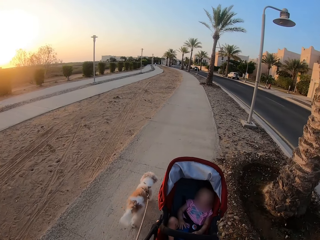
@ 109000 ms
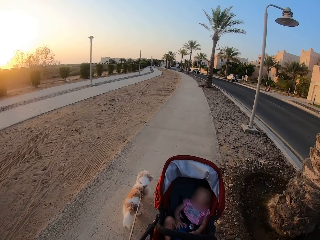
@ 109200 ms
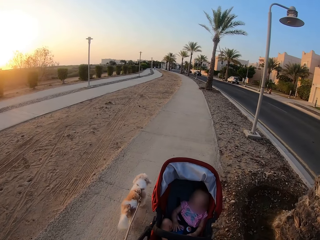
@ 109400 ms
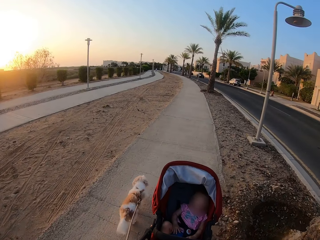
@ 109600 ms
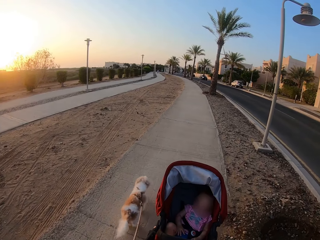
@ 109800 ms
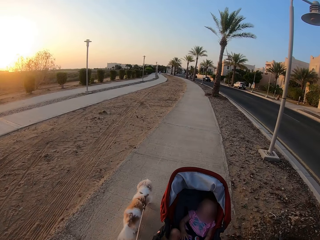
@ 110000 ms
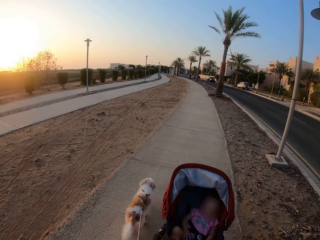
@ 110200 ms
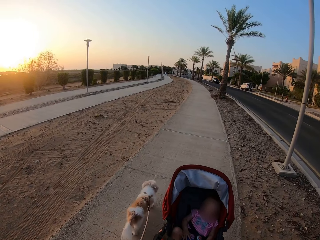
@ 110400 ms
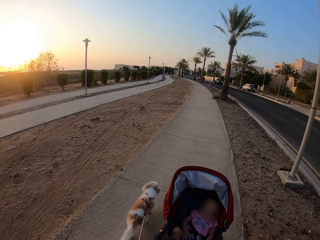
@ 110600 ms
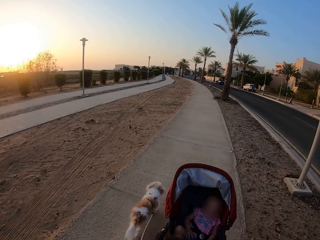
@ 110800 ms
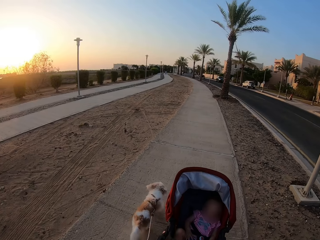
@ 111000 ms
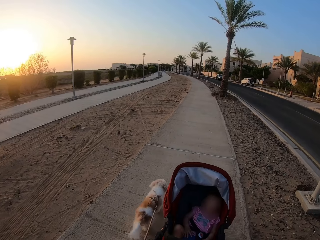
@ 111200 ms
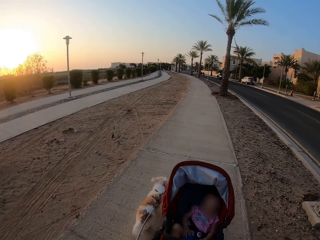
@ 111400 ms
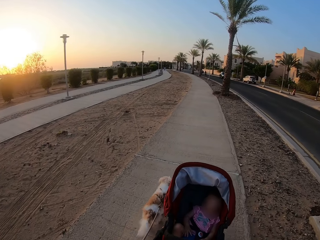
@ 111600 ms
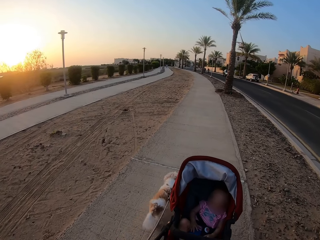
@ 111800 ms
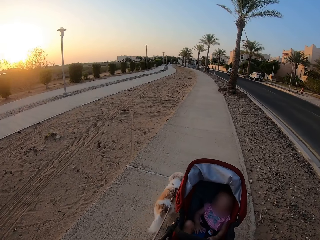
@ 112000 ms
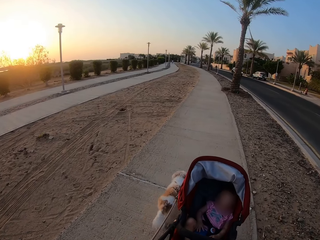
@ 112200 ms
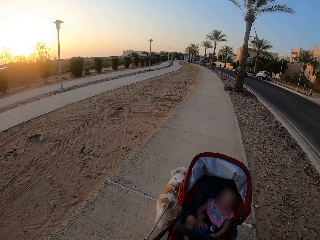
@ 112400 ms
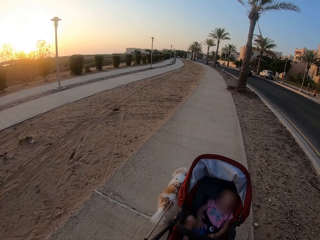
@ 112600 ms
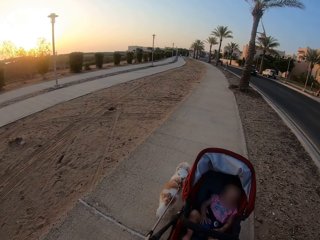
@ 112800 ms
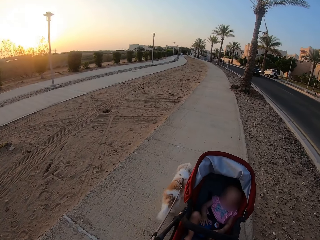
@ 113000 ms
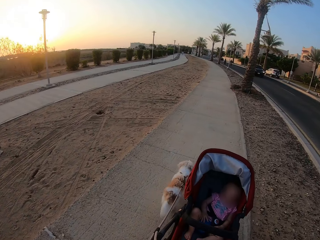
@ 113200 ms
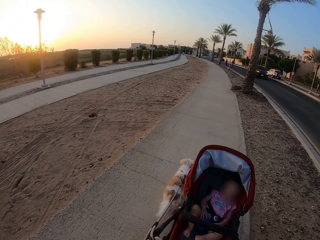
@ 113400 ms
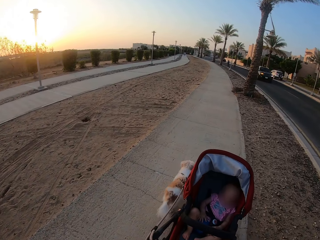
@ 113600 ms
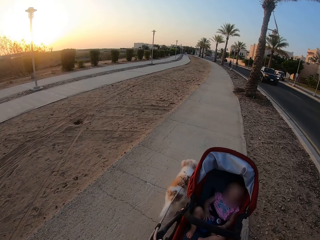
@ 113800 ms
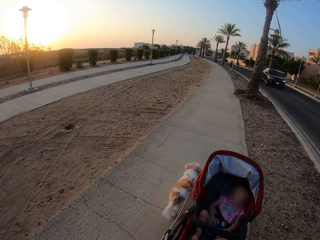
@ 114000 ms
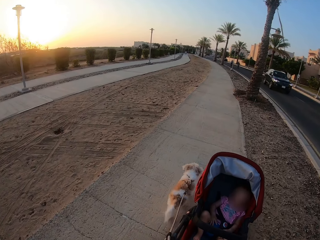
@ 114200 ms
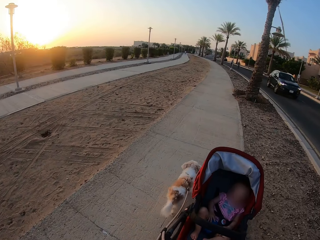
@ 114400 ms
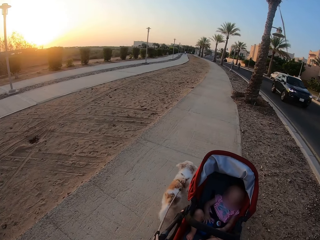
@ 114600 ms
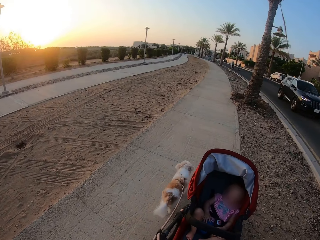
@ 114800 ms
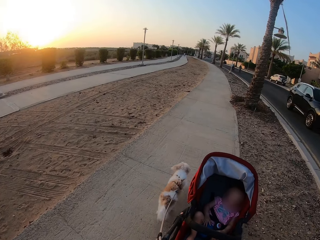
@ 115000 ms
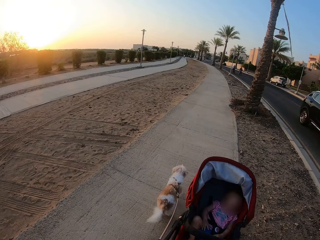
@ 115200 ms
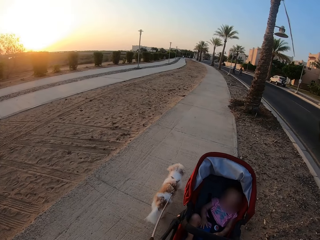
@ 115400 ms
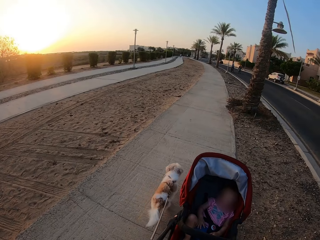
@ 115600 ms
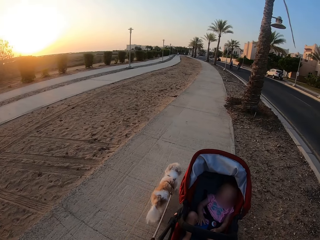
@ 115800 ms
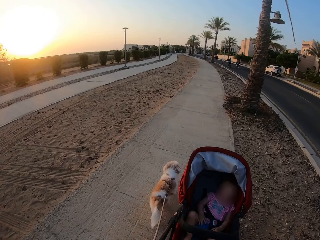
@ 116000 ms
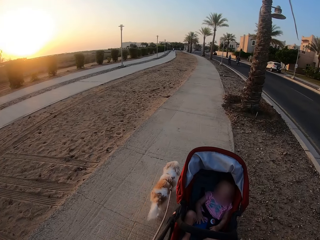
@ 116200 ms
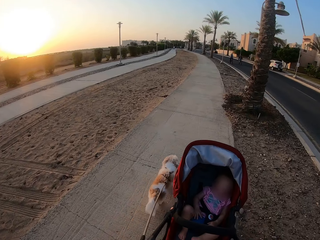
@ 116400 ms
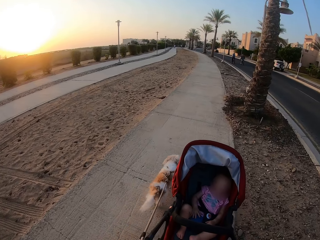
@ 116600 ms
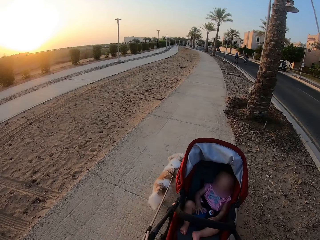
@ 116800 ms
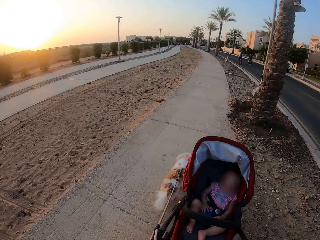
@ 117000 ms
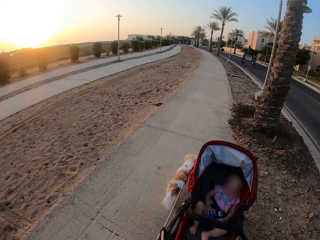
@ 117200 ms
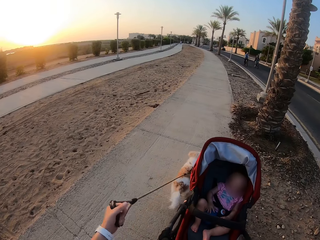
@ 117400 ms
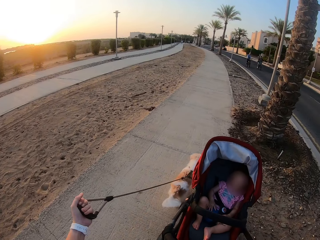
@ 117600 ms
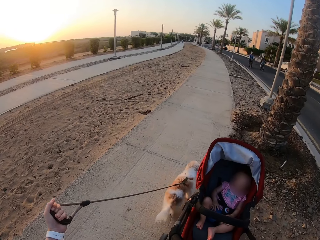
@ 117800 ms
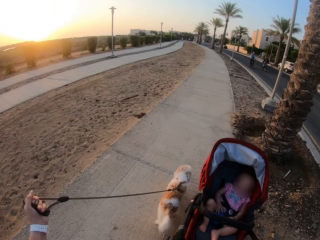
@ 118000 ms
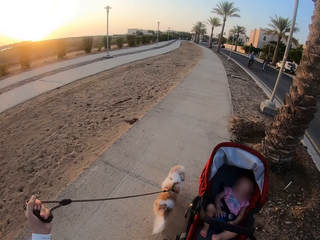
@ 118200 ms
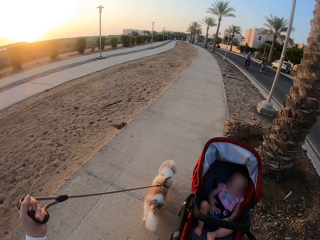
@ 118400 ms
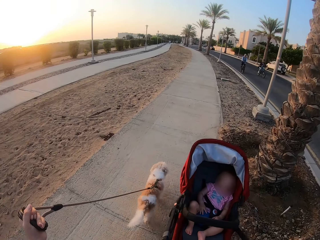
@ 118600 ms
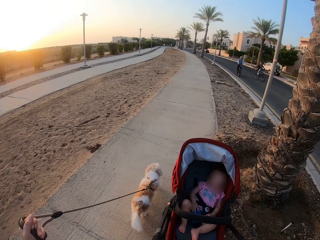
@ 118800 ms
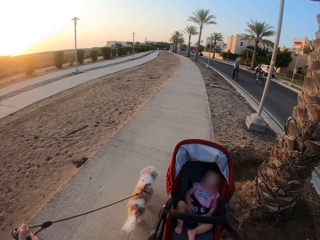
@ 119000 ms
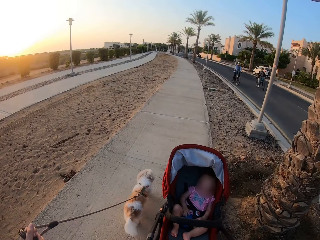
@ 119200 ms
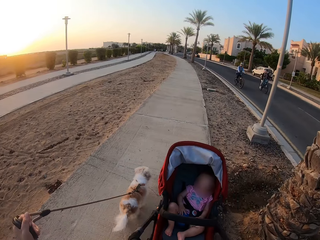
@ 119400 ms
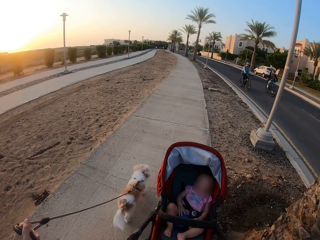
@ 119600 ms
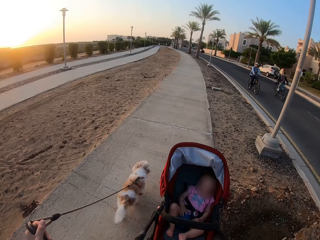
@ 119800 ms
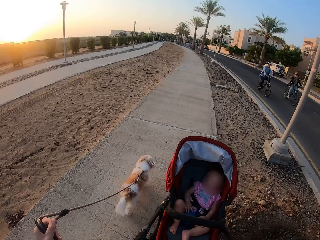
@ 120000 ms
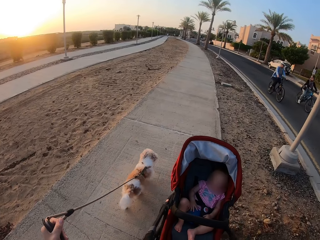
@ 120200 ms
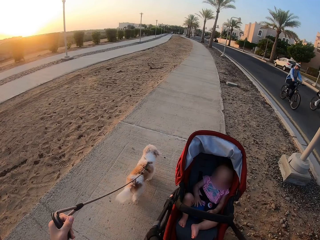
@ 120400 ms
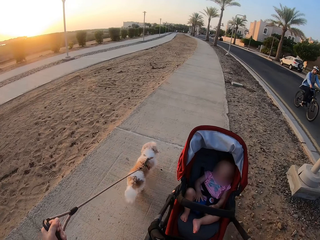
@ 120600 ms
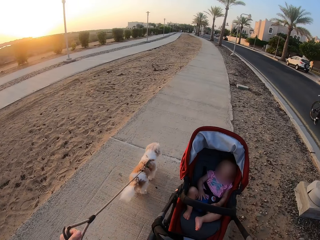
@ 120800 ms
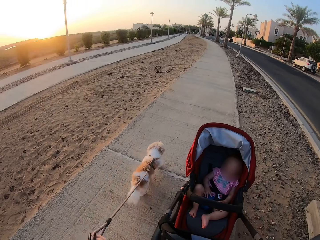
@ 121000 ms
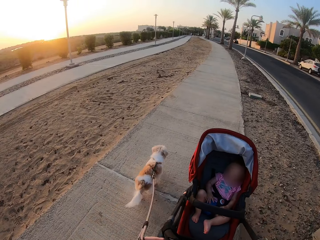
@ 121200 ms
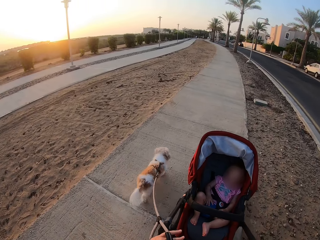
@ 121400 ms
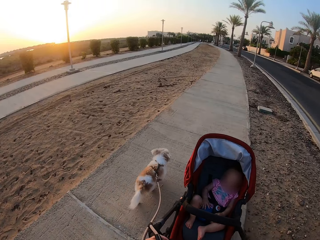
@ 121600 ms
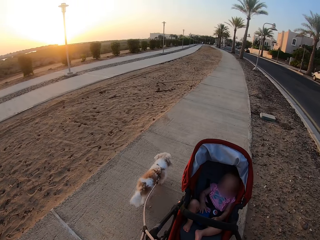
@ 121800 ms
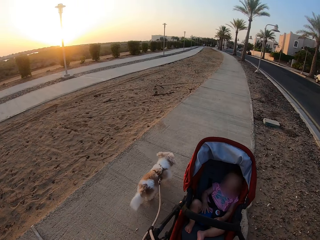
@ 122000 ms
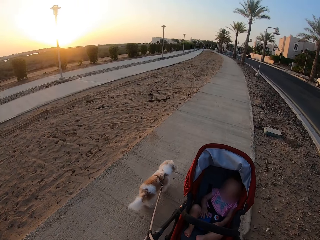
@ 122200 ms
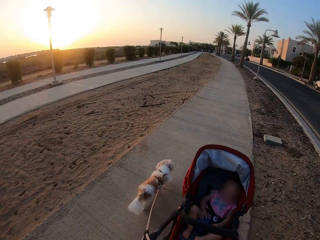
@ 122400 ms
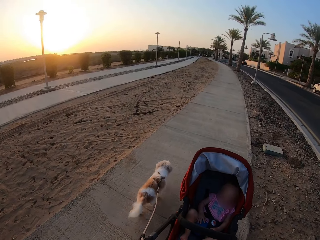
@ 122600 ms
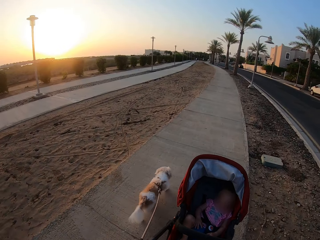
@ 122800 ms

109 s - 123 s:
The camera wearer pulls a dog with a leash. They walk with a baby in a baby stroller and the dog along the pavement.

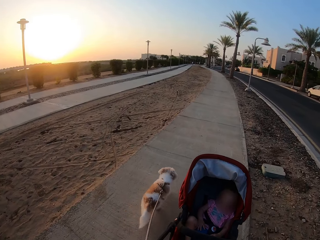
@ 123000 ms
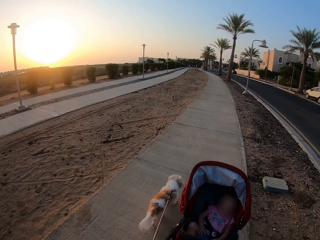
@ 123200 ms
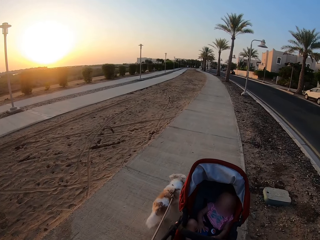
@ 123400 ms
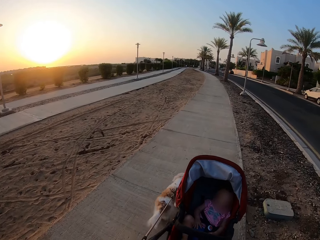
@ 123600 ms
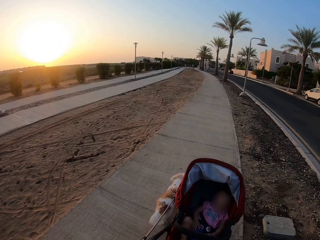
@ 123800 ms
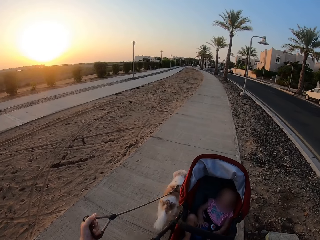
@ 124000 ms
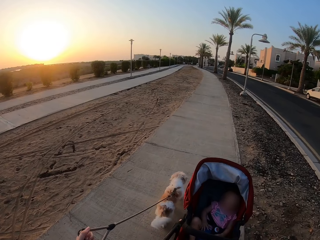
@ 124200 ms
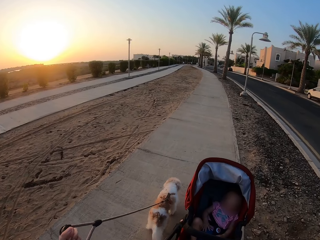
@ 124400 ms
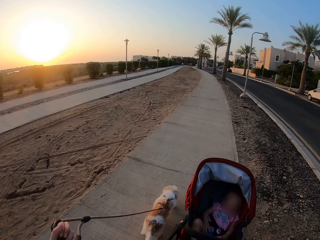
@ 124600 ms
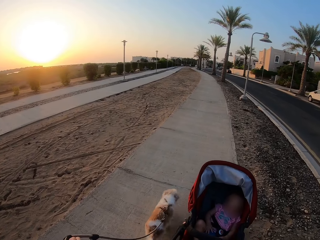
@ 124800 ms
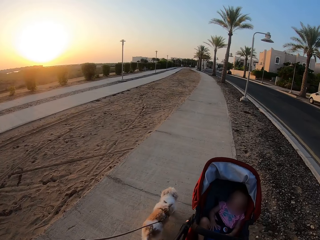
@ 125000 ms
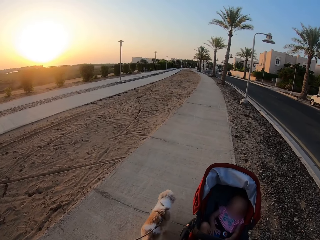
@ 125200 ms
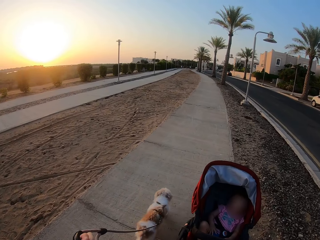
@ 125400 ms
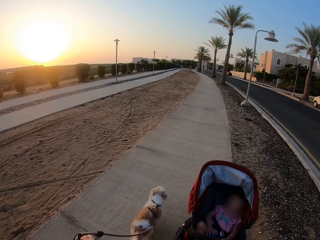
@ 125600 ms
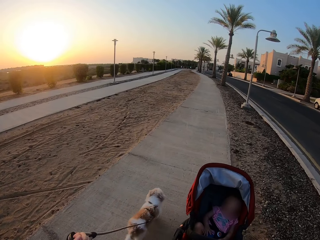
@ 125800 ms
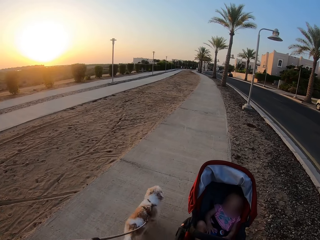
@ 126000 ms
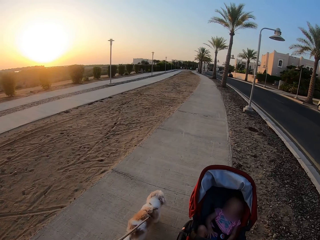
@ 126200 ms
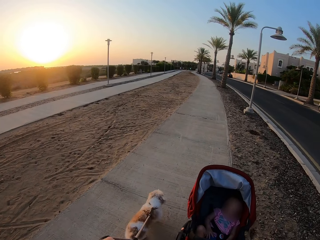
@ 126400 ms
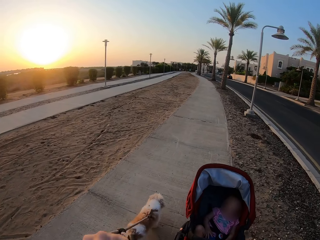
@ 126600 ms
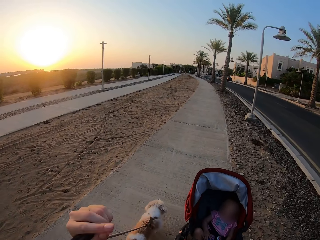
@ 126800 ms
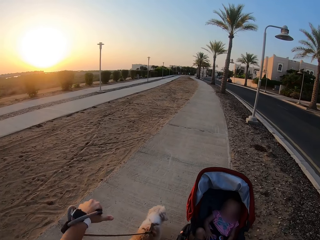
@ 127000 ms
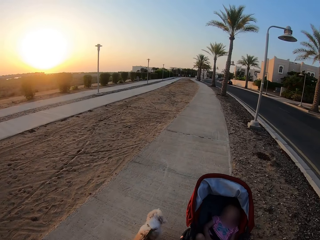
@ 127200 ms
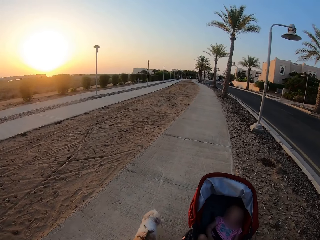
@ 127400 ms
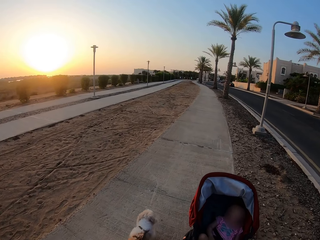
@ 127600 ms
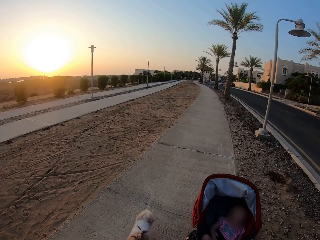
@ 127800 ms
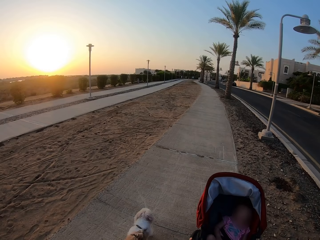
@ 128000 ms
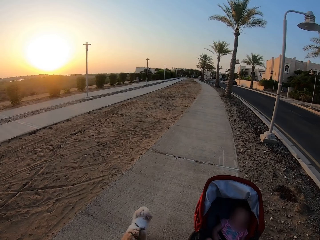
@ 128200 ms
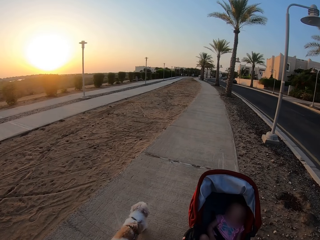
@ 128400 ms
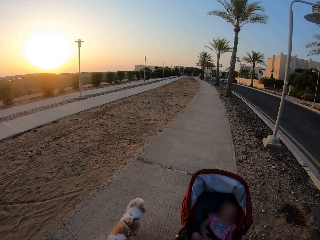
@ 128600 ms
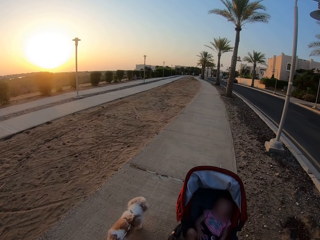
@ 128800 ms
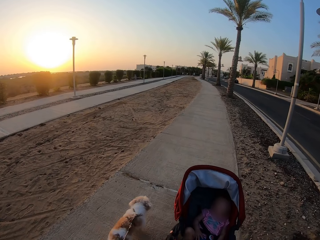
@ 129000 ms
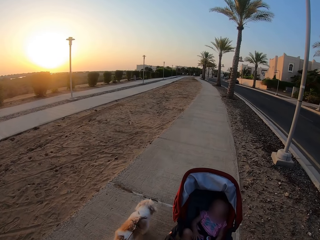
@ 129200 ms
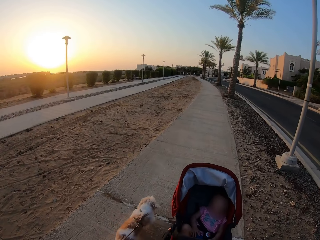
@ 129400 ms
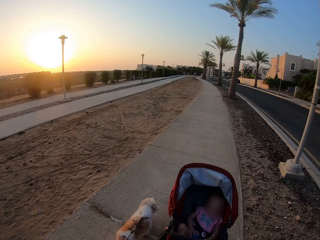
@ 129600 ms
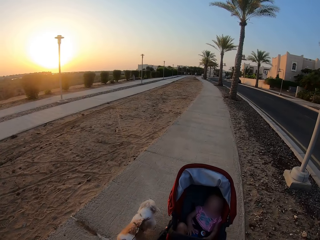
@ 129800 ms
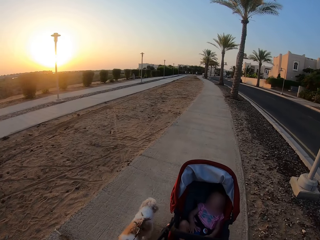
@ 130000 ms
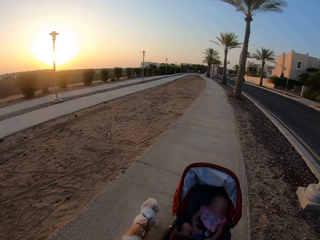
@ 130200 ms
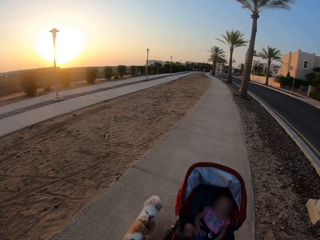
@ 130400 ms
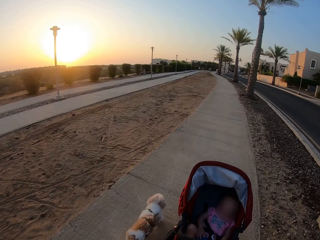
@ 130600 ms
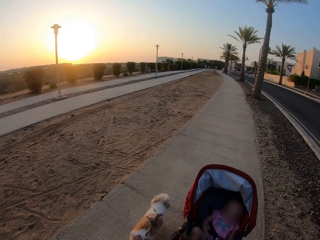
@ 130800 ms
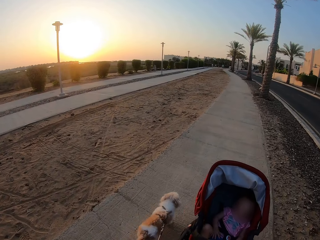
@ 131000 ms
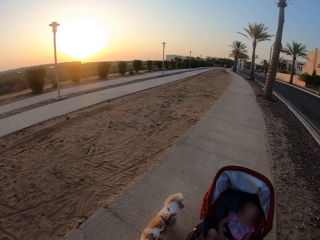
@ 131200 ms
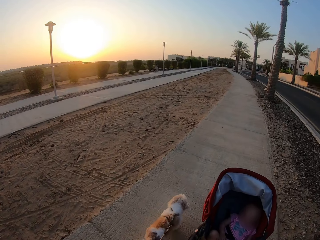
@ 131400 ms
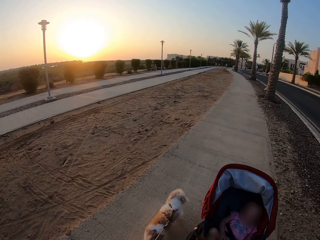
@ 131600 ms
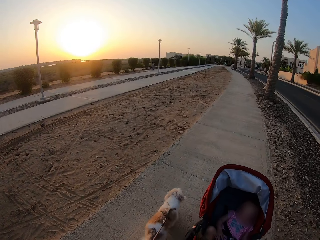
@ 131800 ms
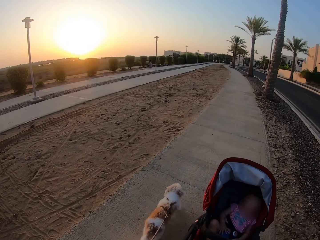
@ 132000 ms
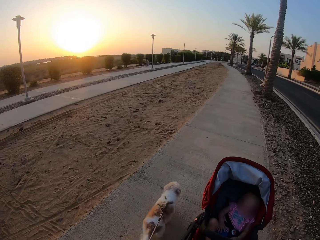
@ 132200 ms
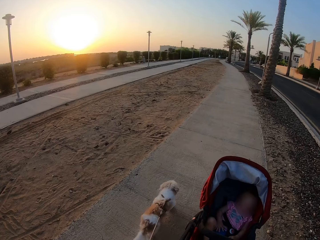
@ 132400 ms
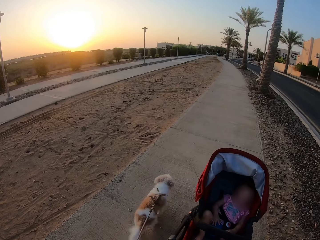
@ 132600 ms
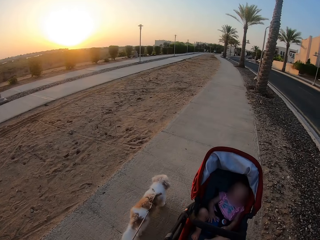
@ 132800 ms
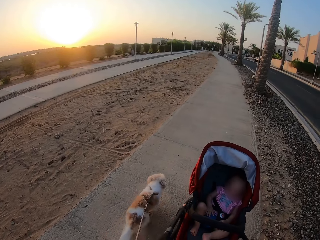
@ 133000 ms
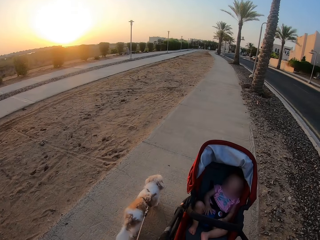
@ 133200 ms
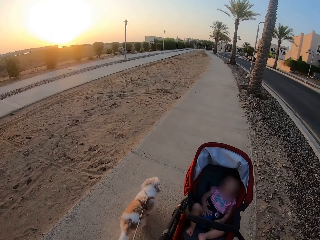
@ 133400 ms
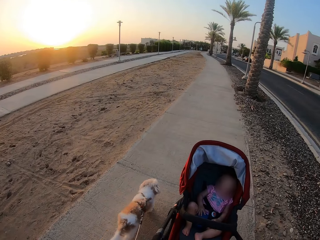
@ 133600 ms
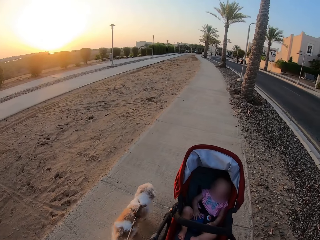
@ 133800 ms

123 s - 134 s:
The camera wearer pulls a dog with a leash. They fold the leash, push a baby stroller, and walk the dog with the leash.
